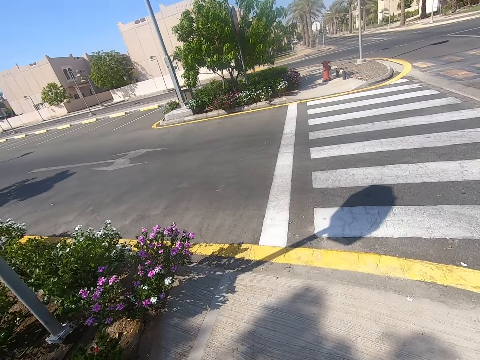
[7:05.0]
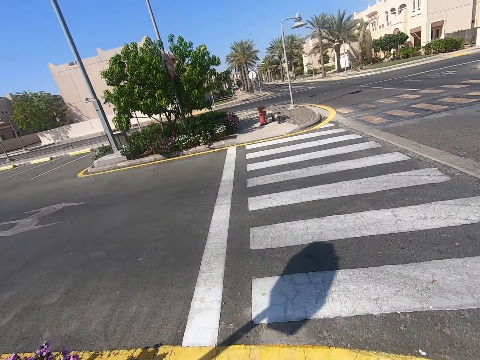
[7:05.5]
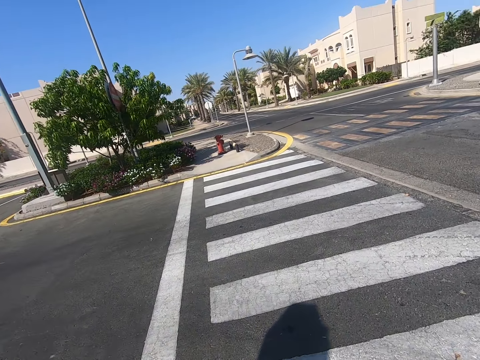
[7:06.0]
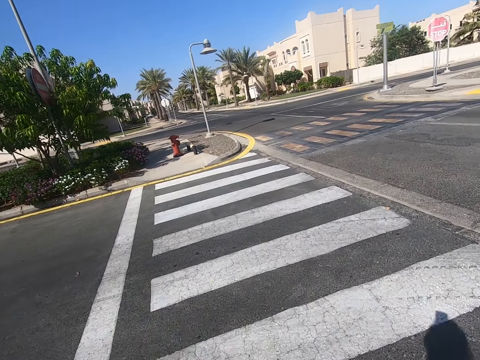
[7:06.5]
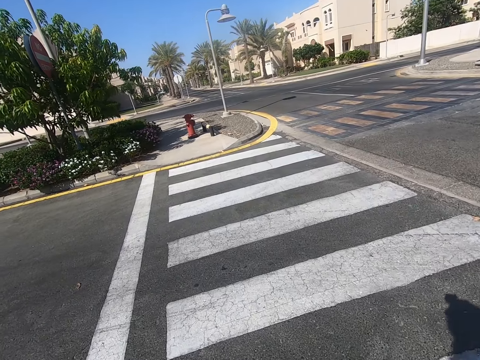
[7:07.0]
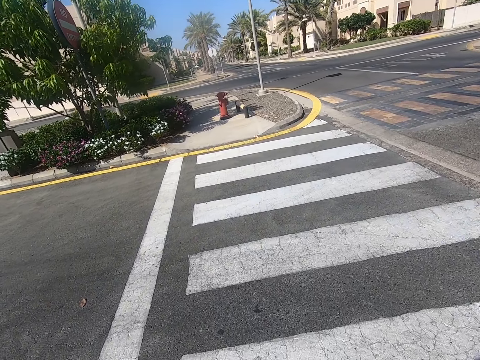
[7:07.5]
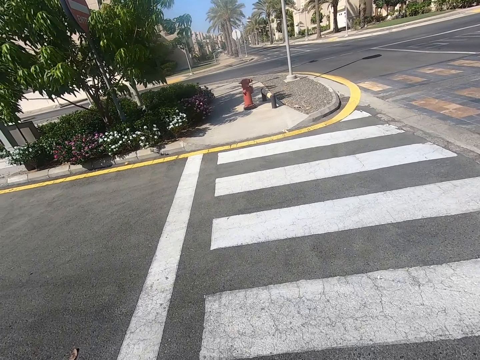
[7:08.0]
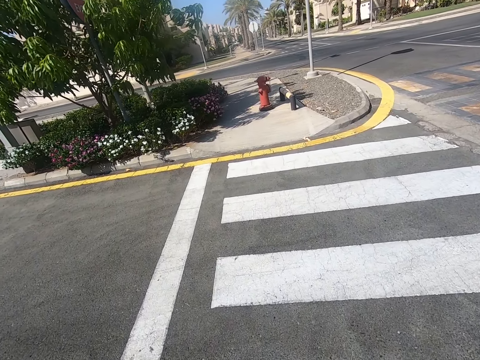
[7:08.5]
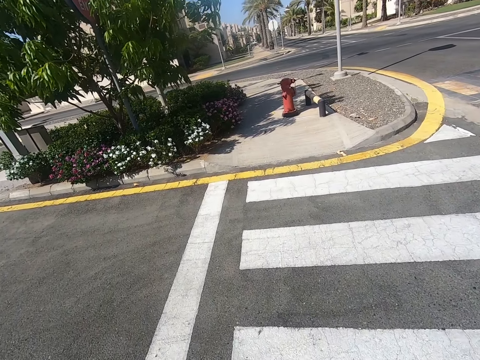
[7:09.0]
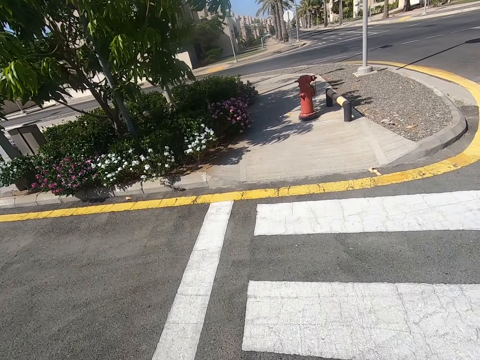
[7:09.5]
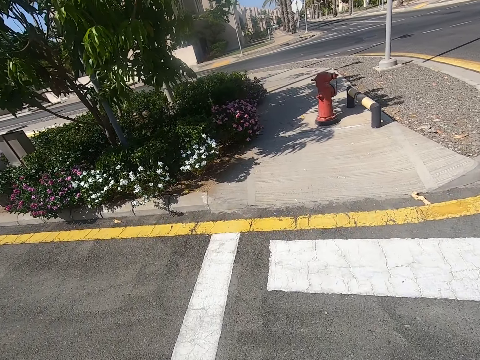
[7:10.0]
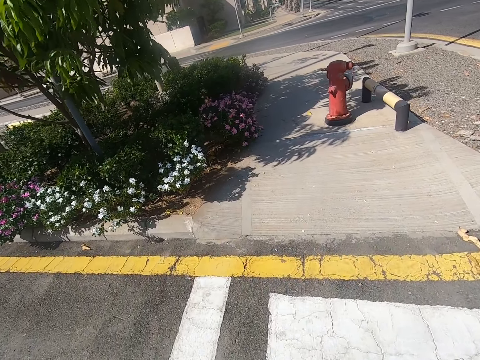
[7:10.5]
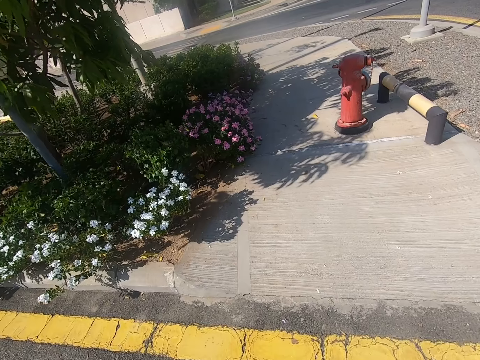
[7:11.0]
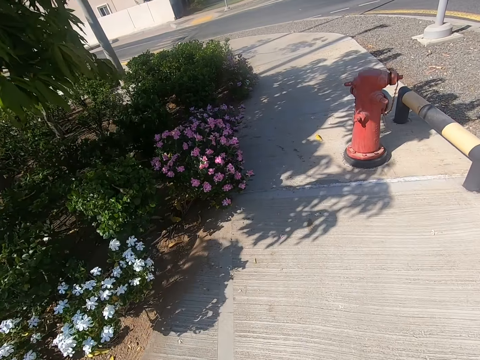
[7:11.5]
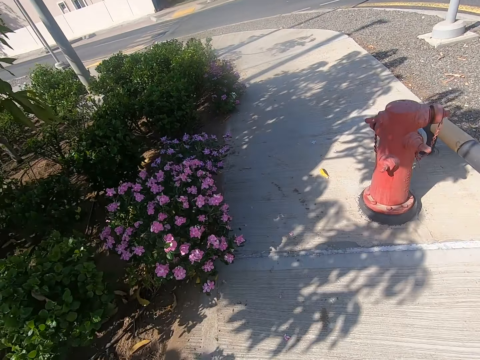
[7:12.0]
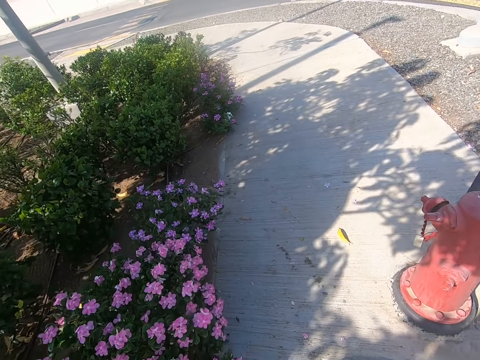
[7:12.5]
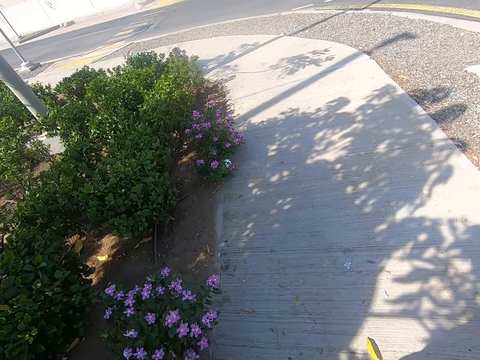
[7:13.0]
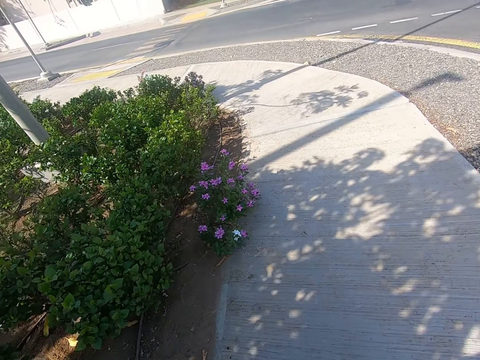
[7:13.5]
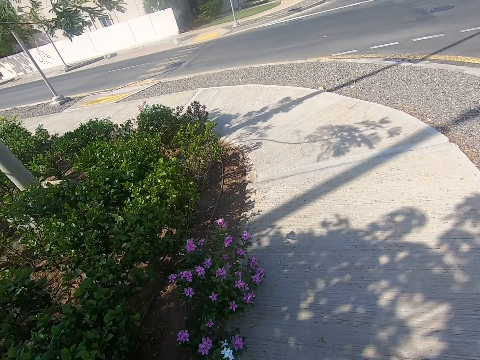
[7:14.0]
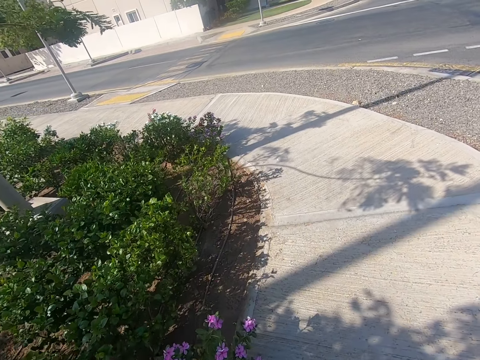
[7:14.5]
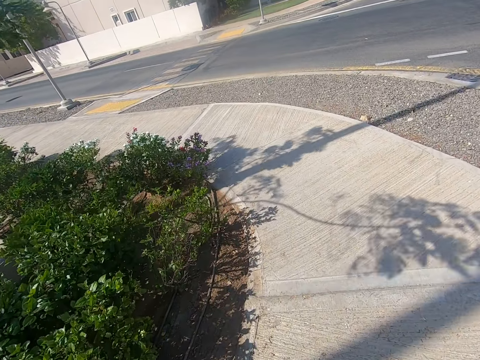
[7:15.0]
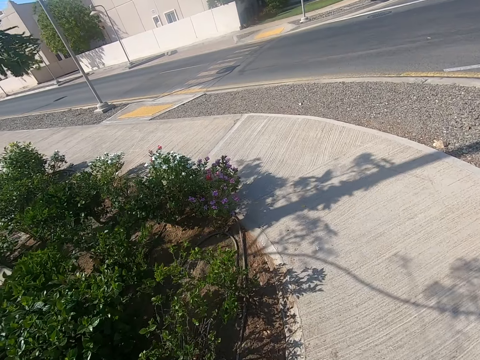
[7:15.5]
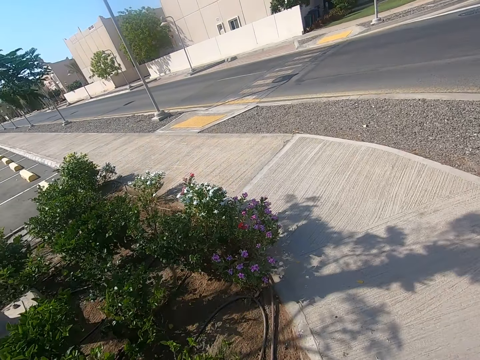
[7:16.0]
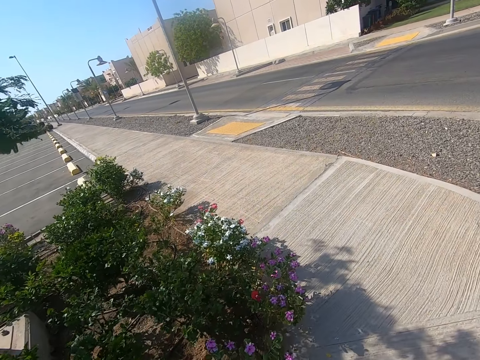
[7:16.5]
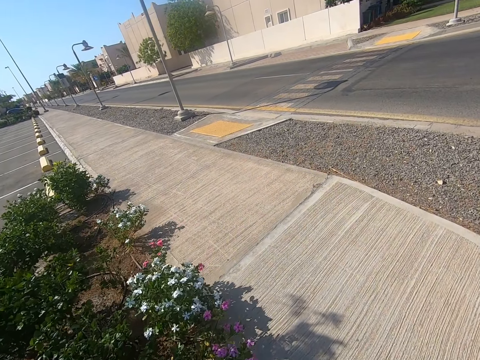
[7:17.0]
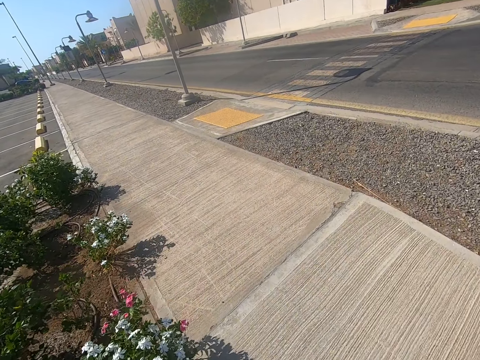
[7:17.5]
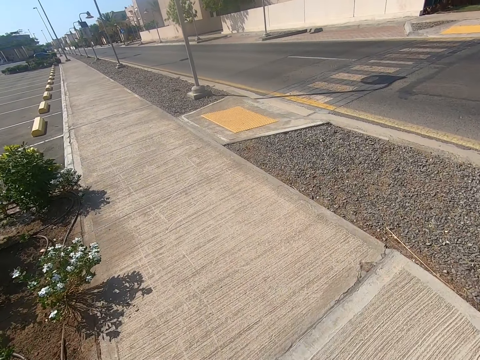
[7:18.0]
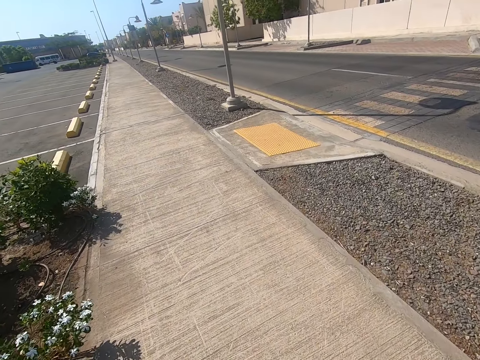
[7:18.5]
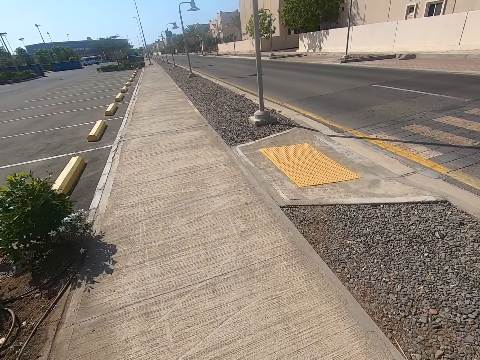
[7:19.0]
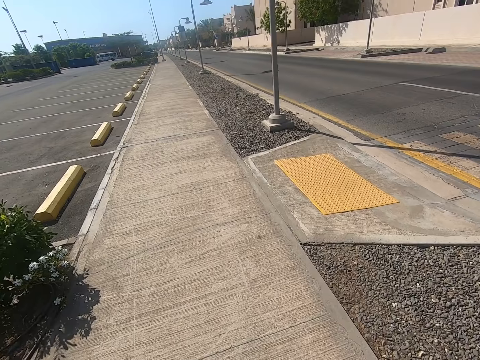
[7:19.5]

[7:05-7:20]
The camera wearer crosses the road. They walk forward on the sidewalk. They turn left on the sidewalk. They walk forward on the sidewalk.

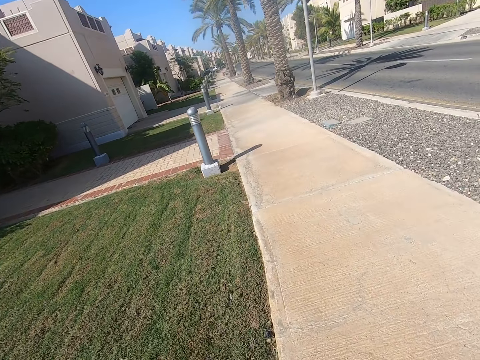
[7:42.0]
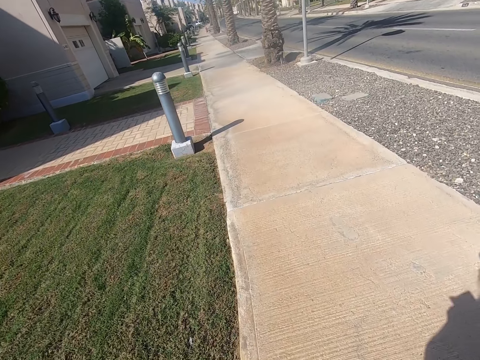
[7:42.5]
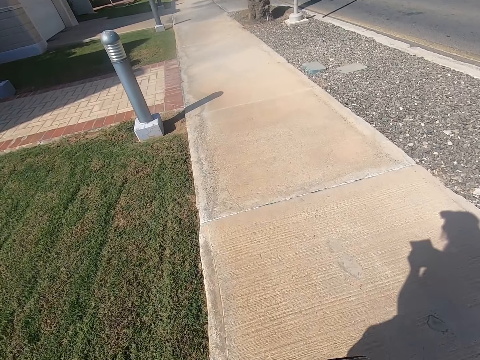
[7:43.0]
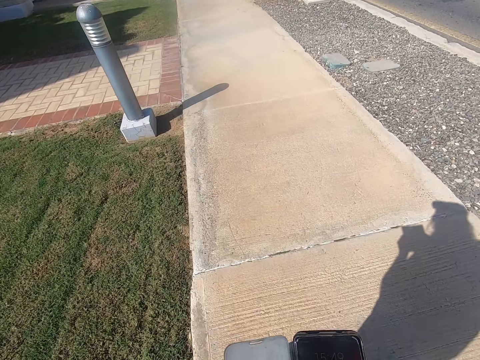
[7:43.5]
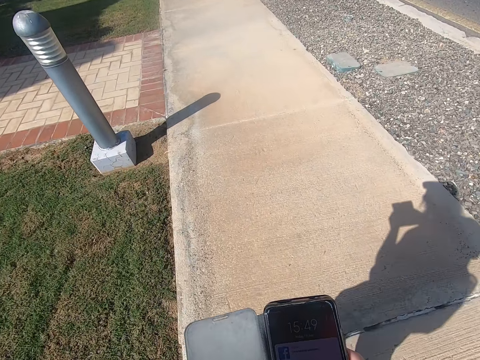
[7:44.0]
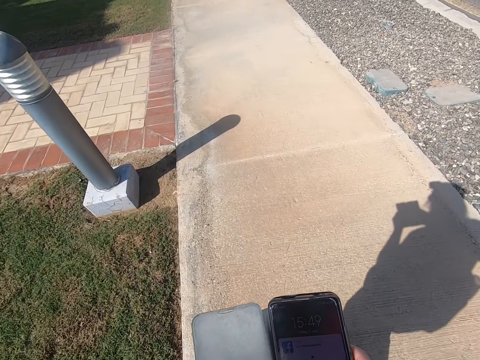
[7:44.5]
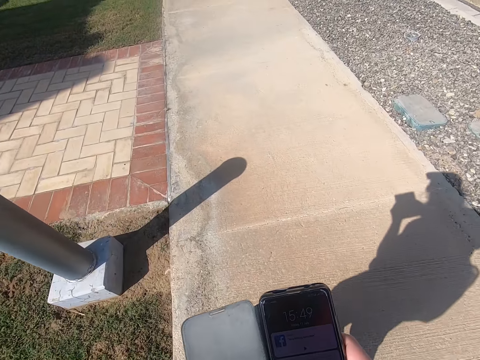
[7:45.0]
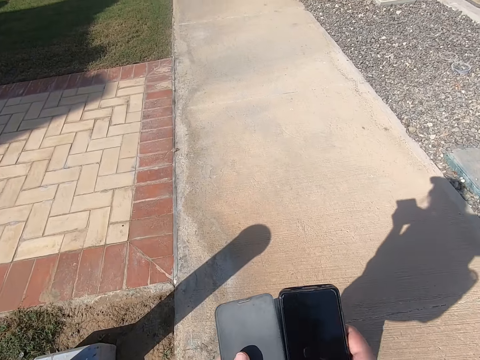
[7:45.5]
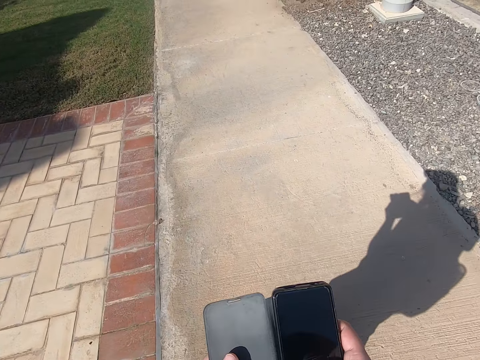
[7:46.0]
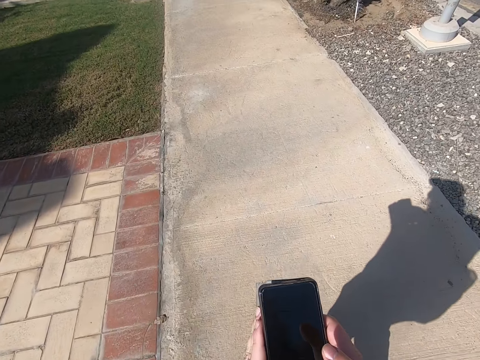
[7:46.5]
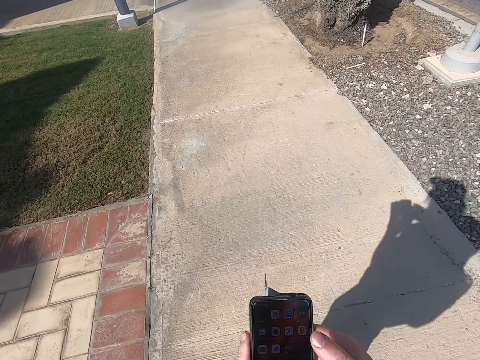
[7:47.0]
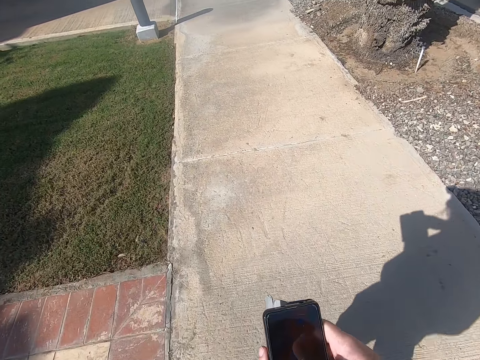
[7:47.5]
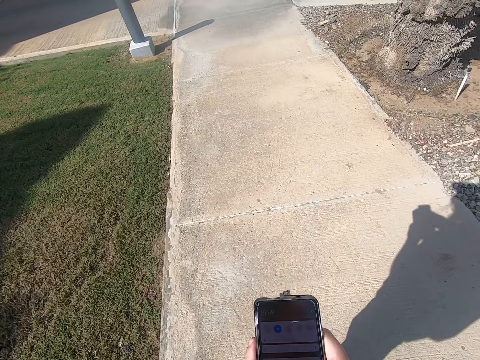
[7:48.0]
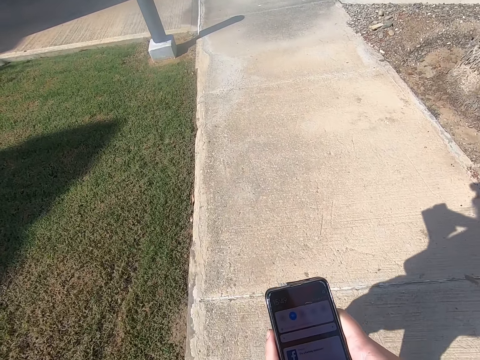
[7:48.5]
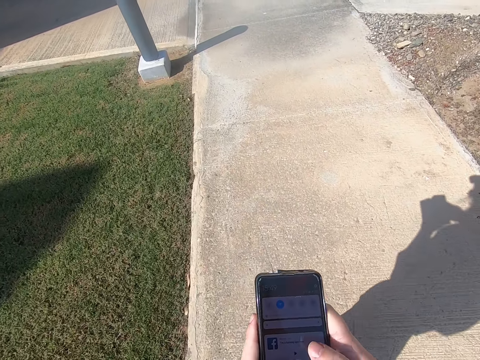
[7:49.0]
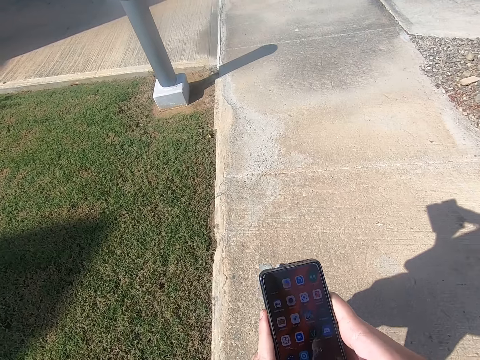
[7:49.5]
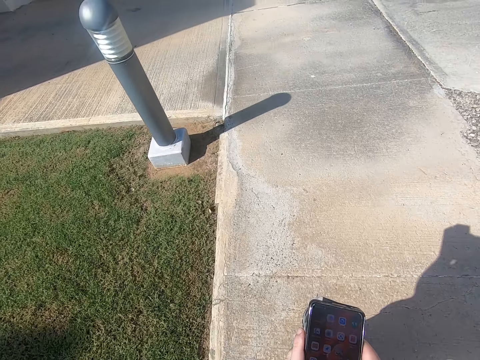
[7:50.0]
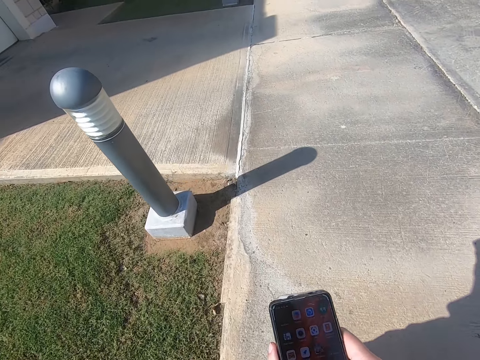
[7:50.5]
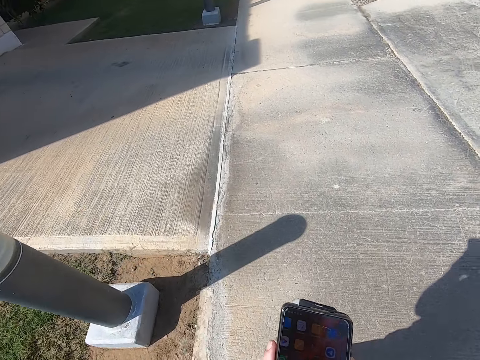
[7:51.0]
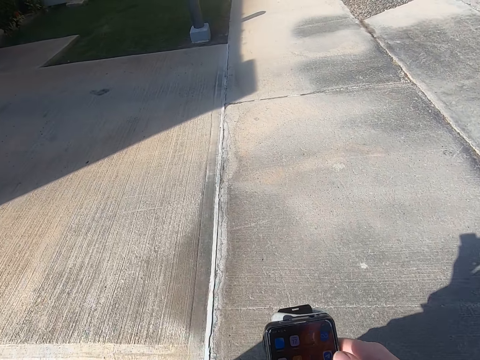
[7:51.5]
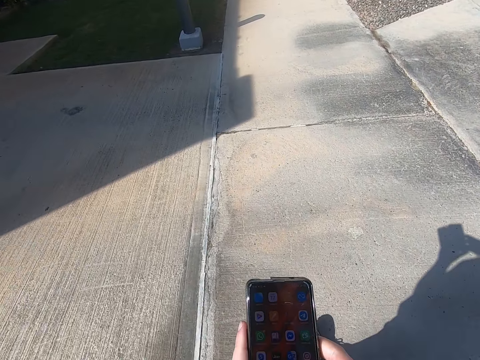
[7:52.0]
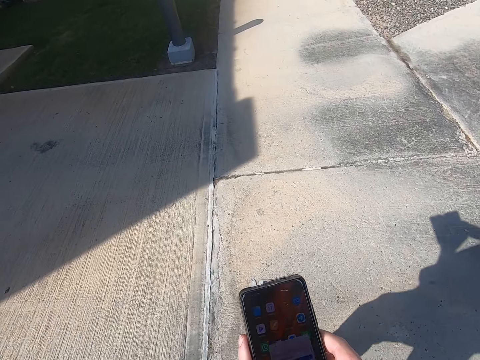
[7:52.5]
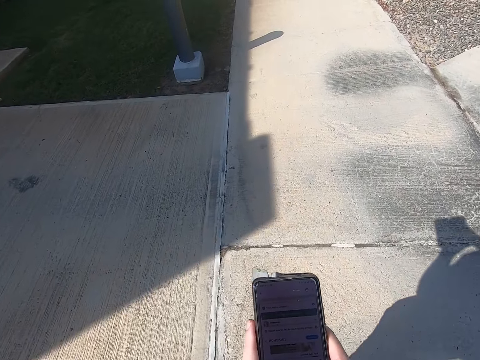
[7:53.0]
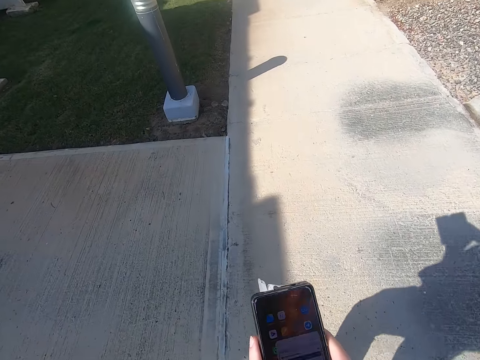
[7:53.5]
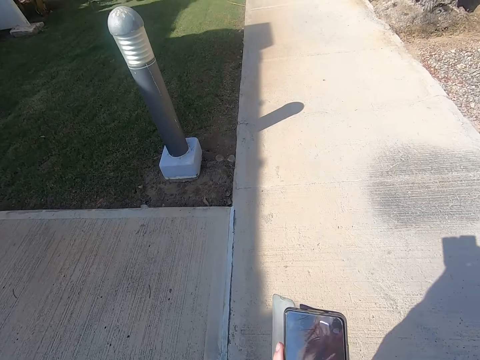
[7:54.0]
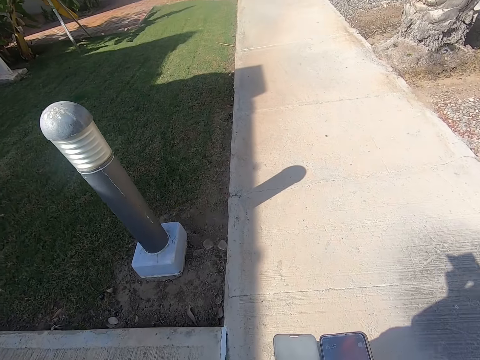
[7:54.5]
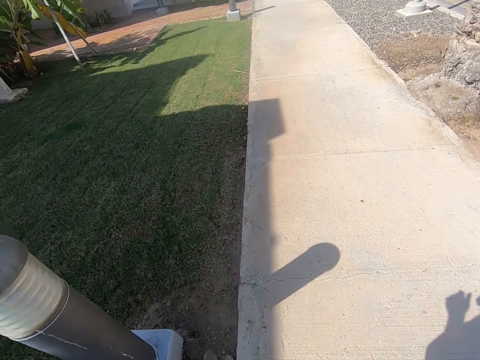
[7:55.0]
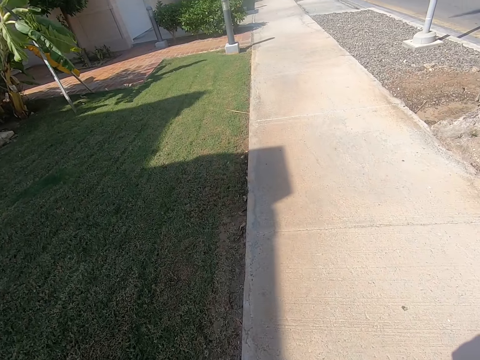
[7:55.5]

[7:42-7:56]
The camera wearer browses on the phone. They walk on the pavement.
